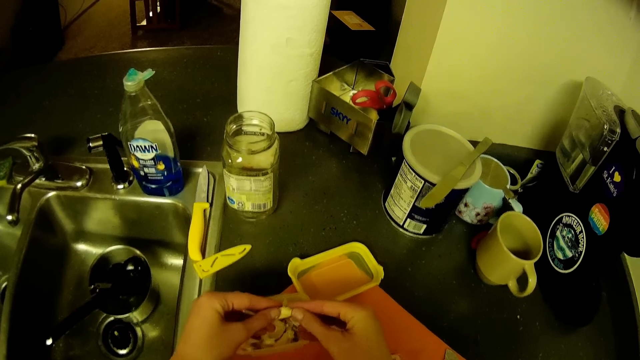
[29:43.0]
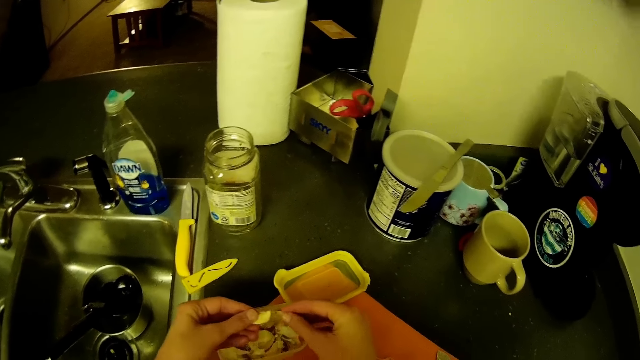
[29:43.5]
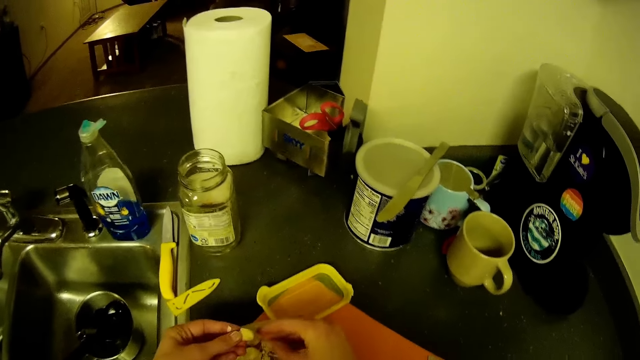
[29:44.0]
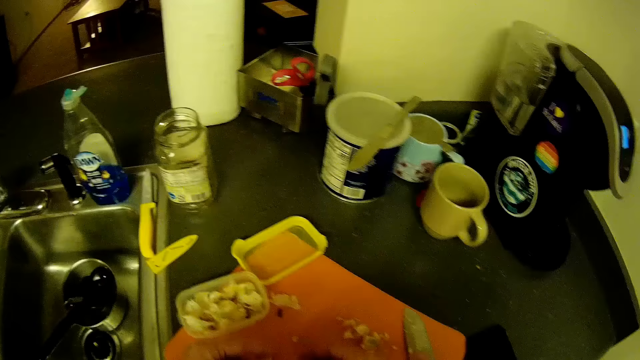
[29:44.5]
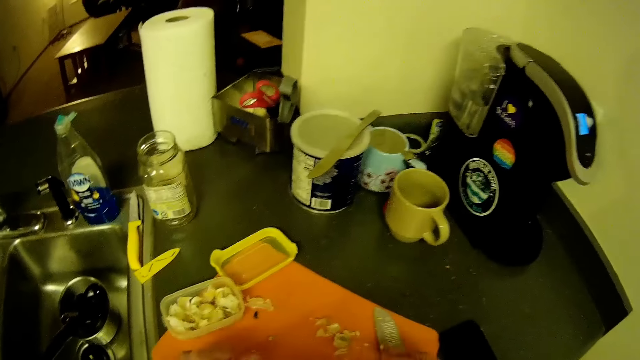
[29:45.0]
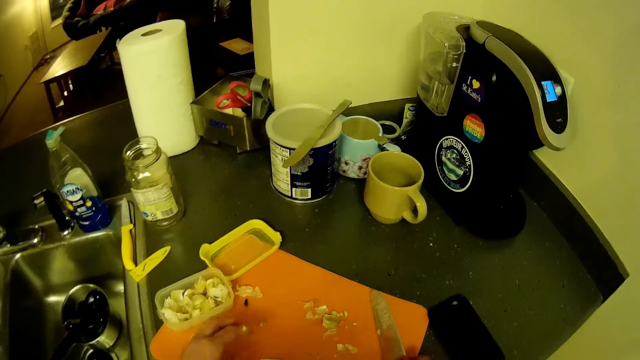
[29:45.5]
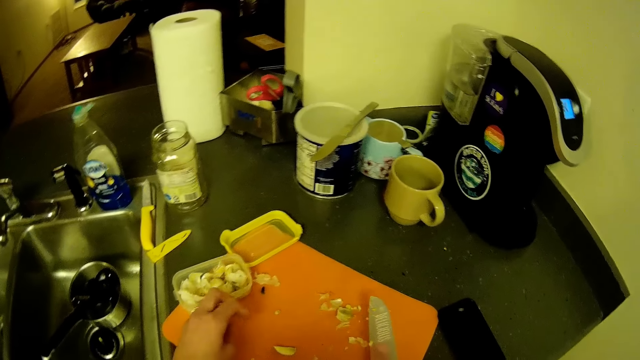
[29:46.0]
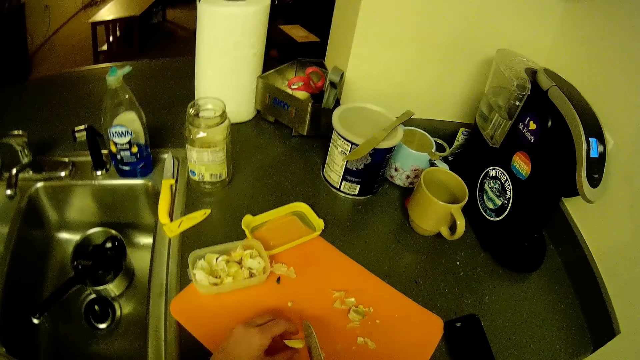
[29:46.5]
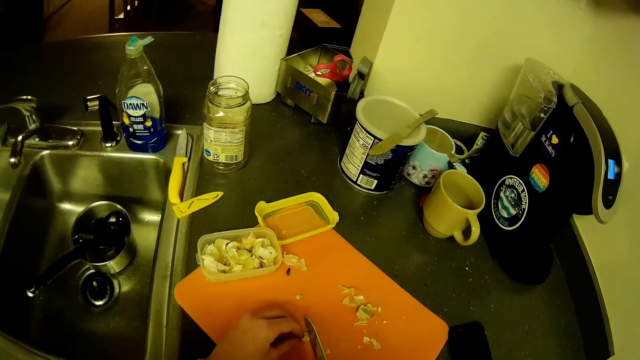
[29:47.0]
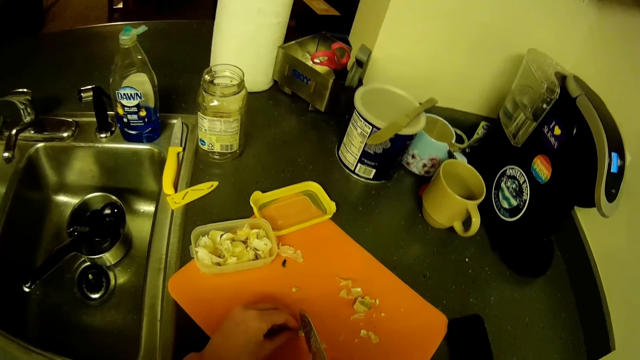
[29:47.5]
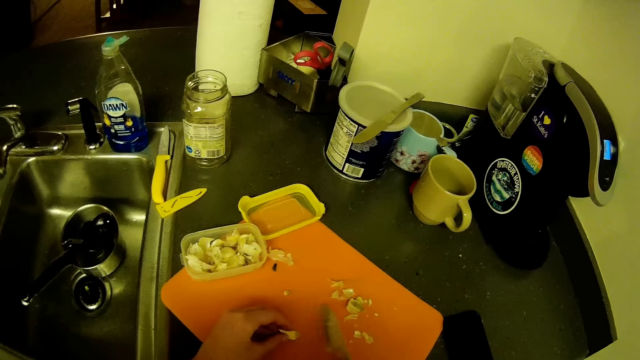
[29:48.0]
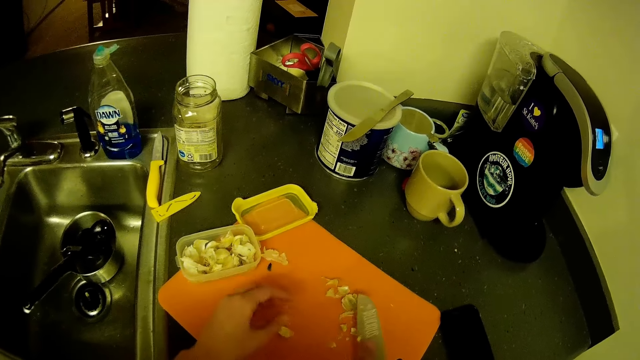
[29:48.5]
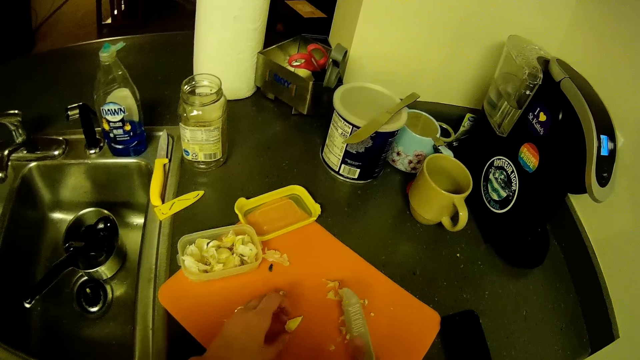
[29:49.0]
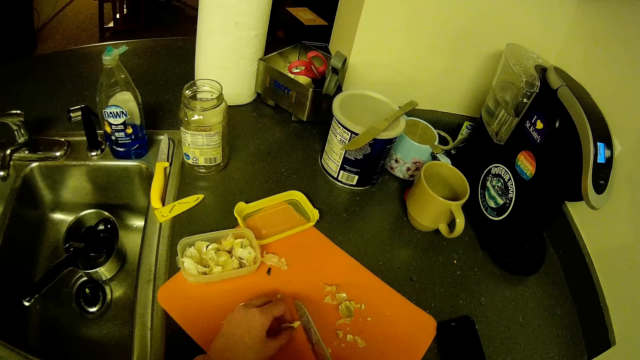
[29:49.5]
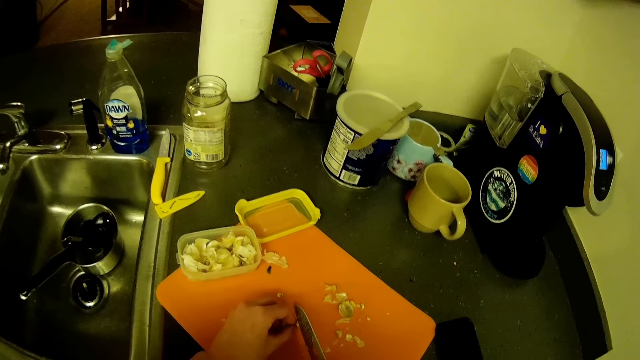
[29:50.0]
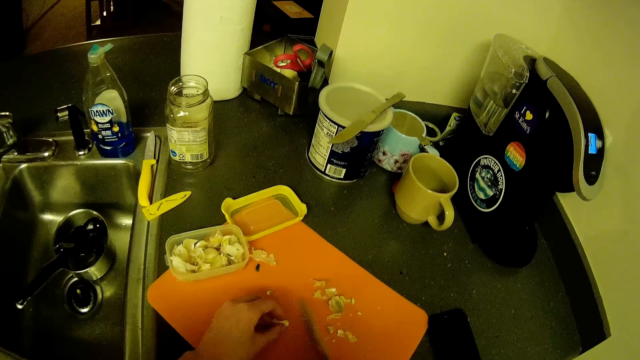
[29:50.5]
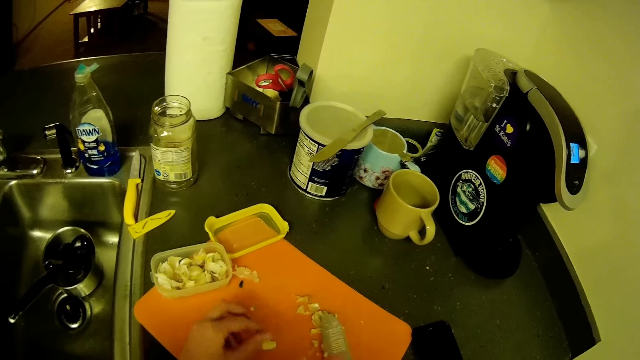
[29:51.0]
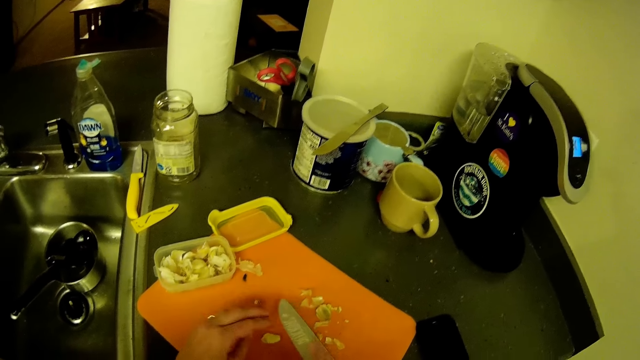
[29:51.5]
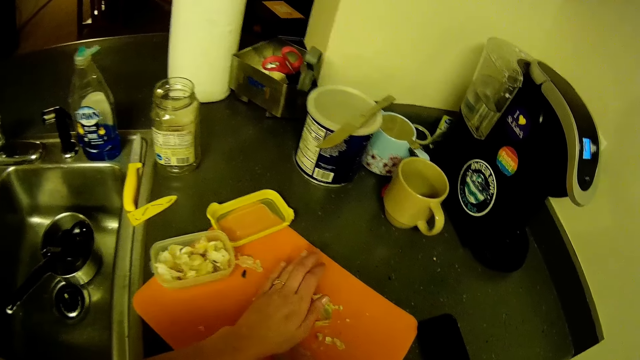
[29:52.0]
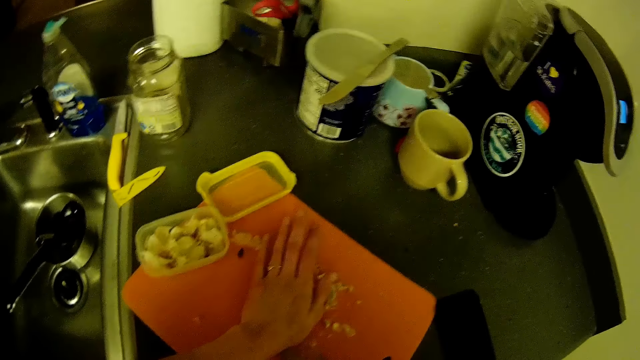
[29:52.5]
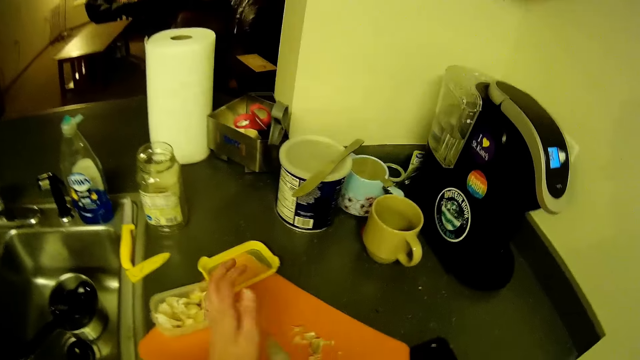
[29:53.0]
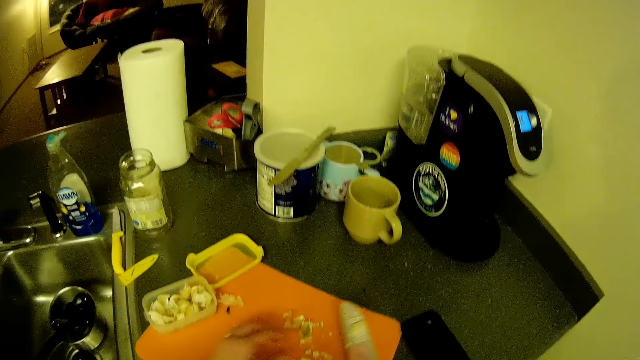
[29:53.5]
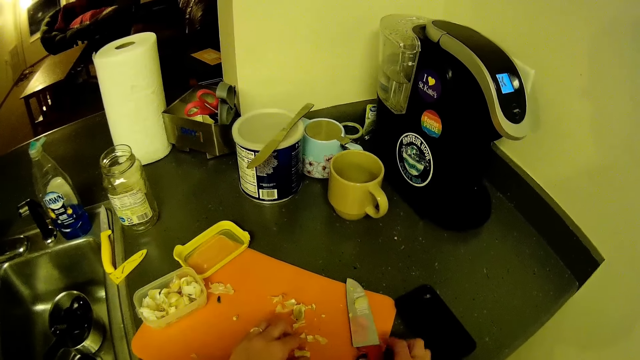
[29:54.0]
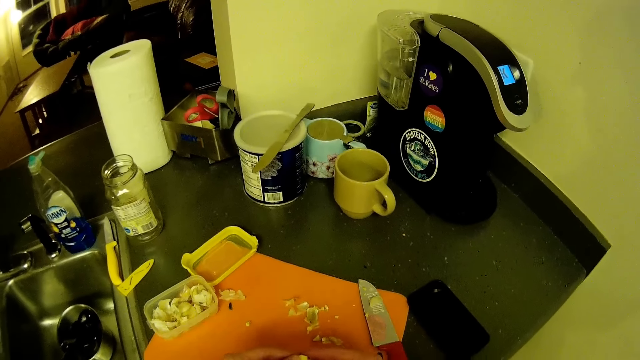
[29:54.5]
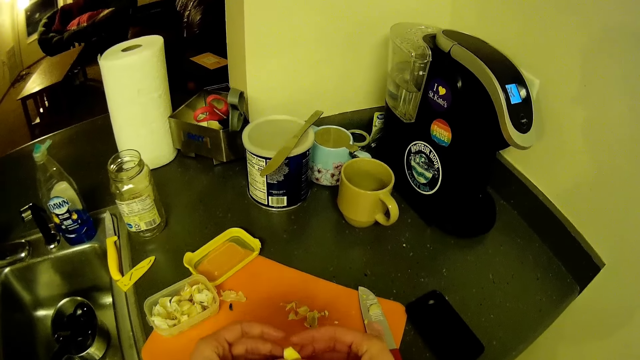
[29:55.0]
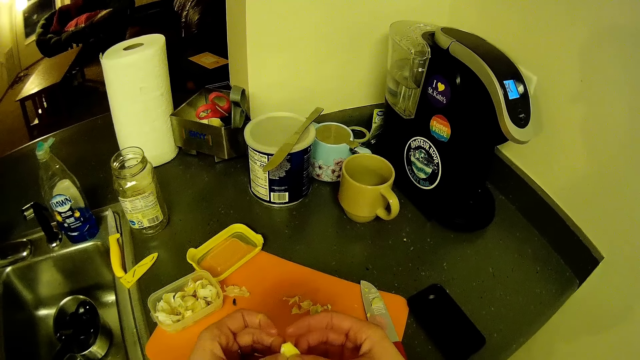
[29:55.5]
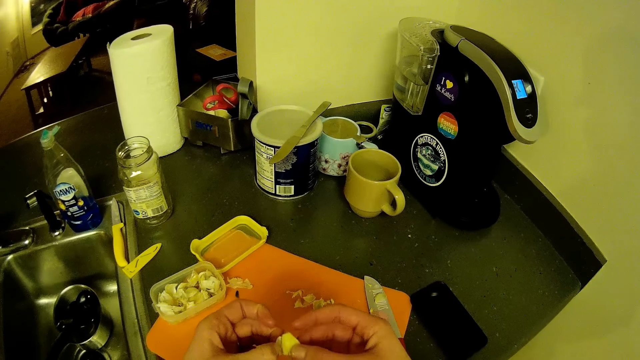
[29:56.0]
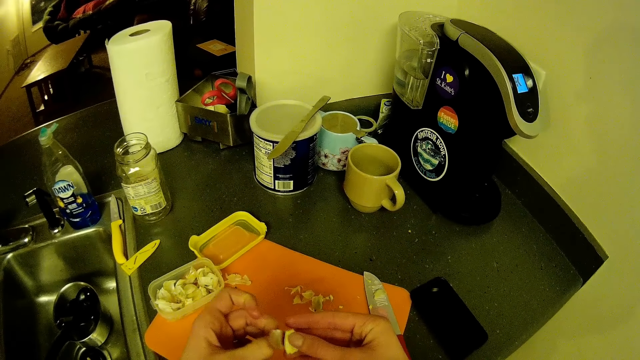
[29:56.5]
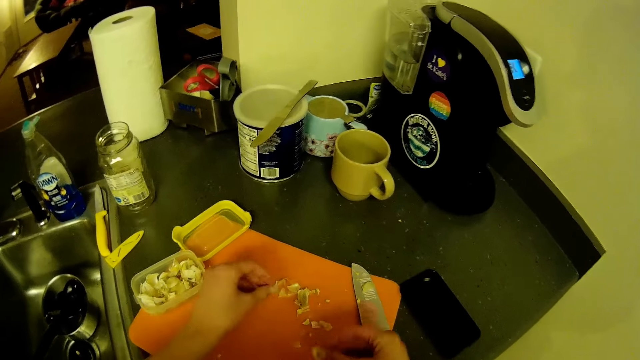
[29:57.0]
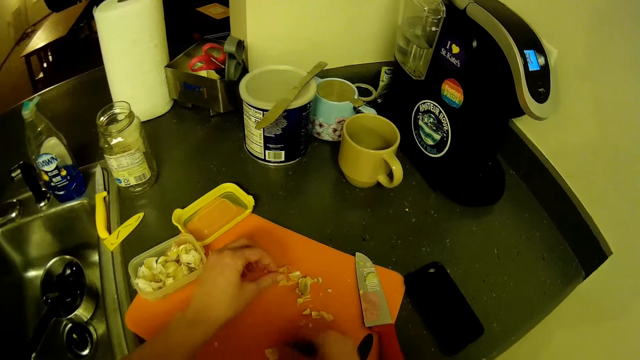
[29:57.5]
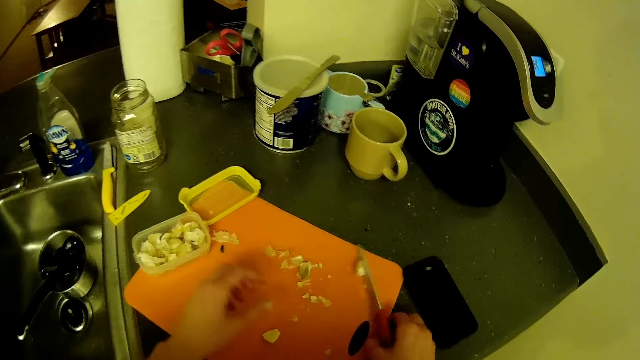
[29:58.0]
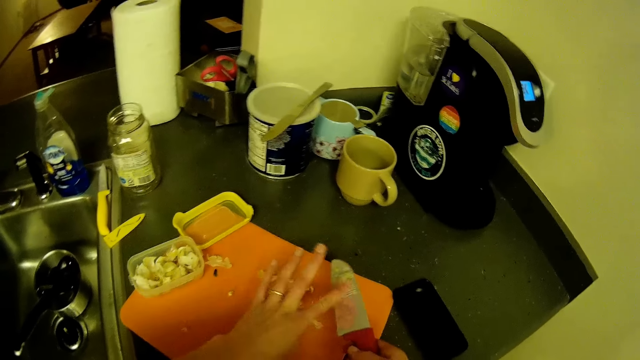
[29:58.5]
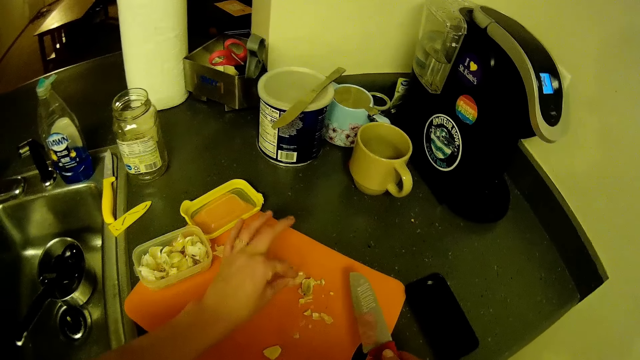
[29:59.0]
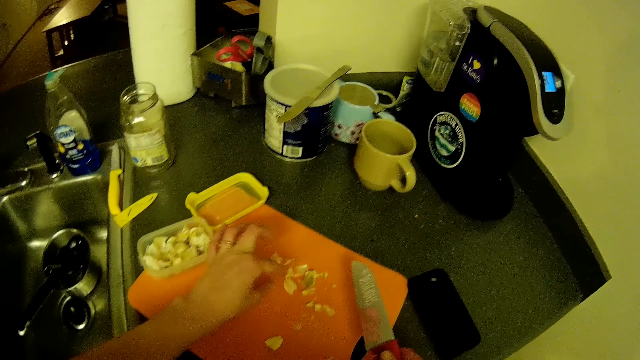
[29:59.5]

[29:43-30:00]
The camera wearer picks up the knife from the table with her right hand. She holds the clove of garlic on the chopping board with her left hand. She cuts an end of the clove of garlic in her left hand on the chopping board with the knife in her right hand. She turns the clove of garlic on the chopping board with her left hand. She cuts an end of the clove of garlic in her left hand on the chopping board with the knife in her right hand. She moves the end of the clove of garlic with the knife in her right hand. She places her hands on the clove of garlic on the chopping board. She crushes the clove of garlic with both hands. She removes her left hand from the chopping board. She presses the knife on the garlic. She places the knife in her right hand on the chopping board. She removes her right hand from the knife on the chopping board. She picks up a crushed clove of garlic with both hands. She takes off the skin from the crushed clove of garlic with her left hand. She places the crushed clove of garlic in her right hand on the chopping board. She takes the knife. She pushes off the skin of the crushed garlic on the knife in her right hand with her left hand. She wipes the knife. She takes off the skin of the crushed garlic in her right hand.
